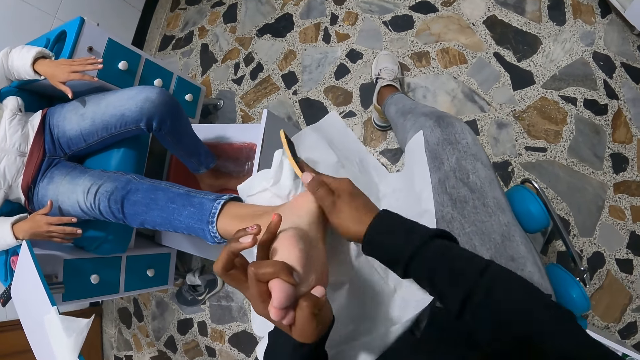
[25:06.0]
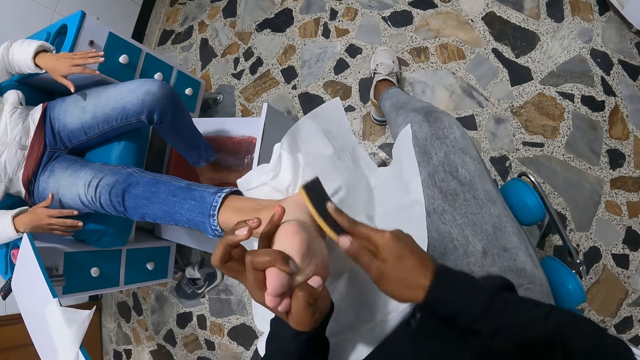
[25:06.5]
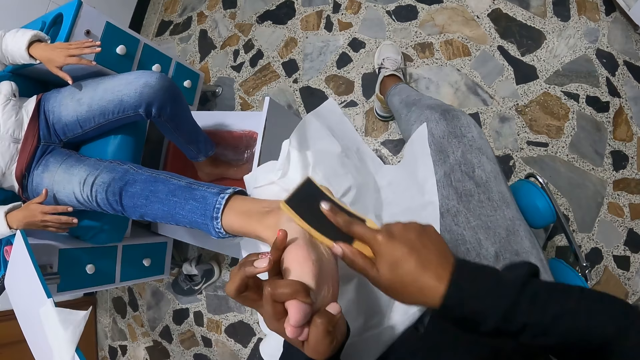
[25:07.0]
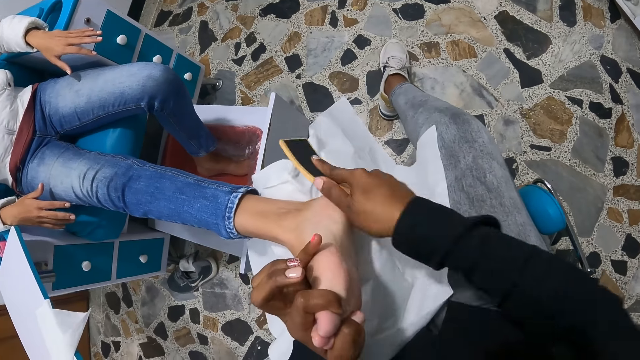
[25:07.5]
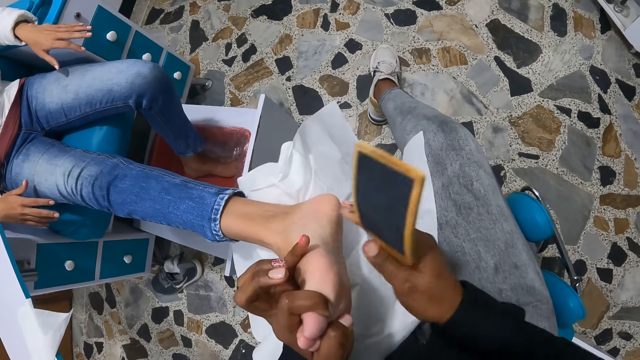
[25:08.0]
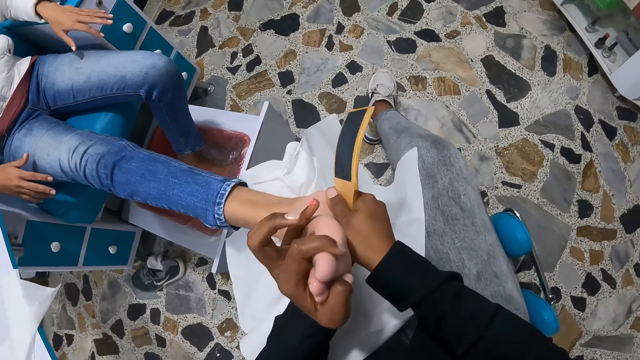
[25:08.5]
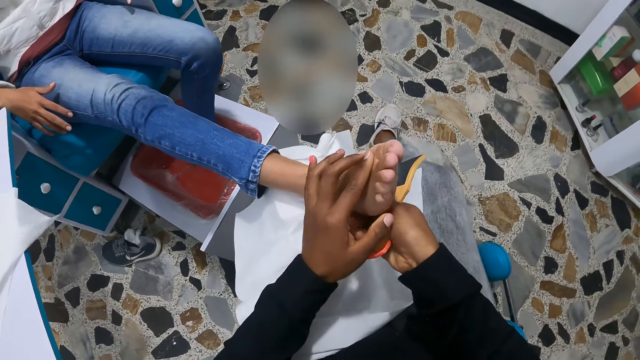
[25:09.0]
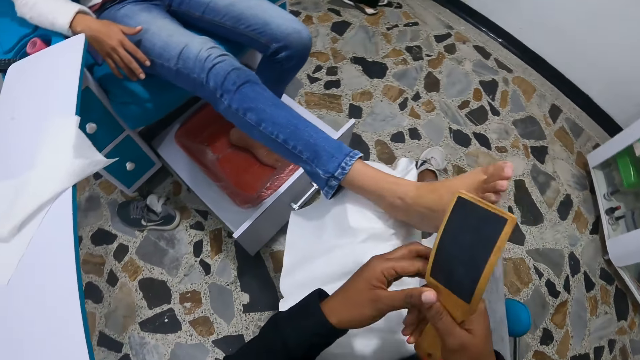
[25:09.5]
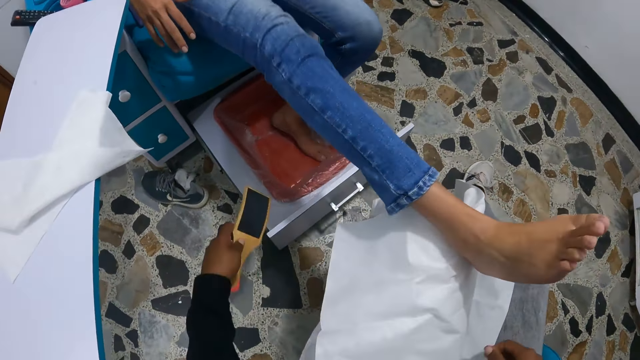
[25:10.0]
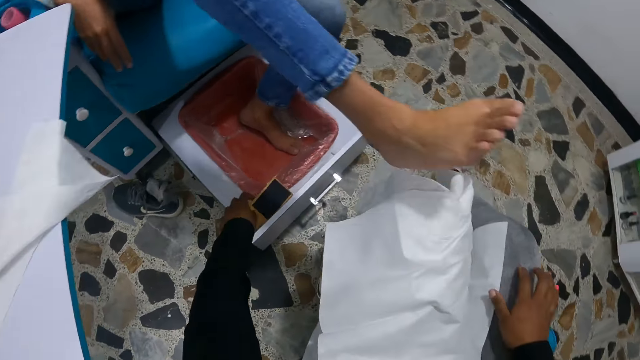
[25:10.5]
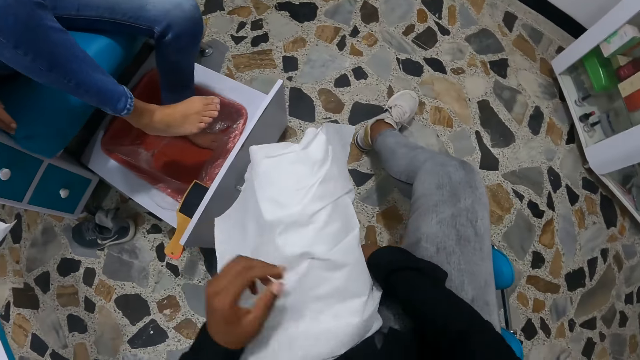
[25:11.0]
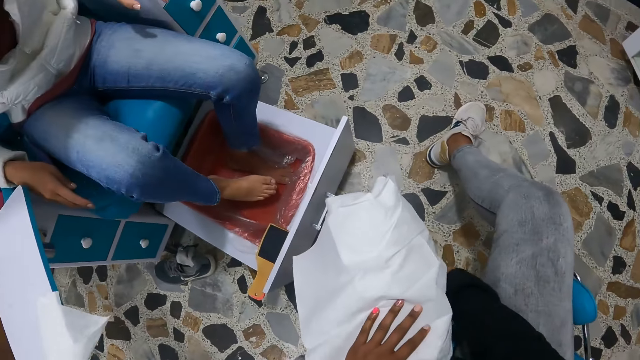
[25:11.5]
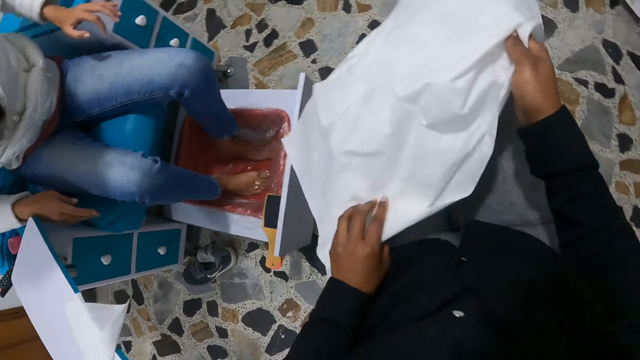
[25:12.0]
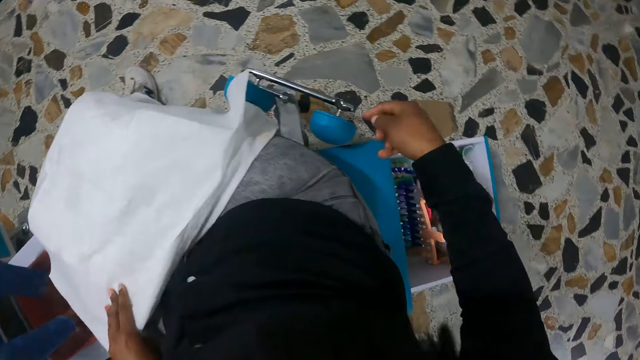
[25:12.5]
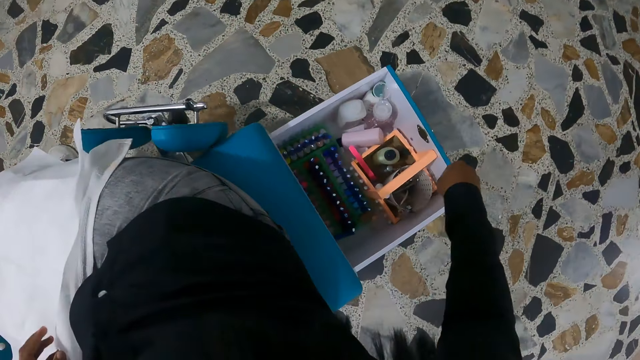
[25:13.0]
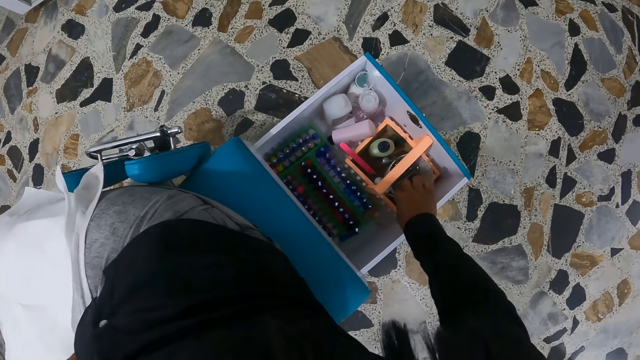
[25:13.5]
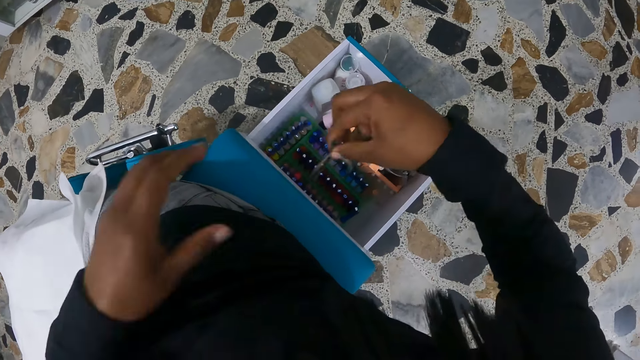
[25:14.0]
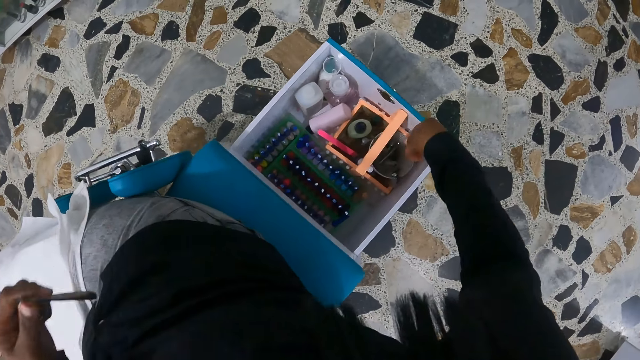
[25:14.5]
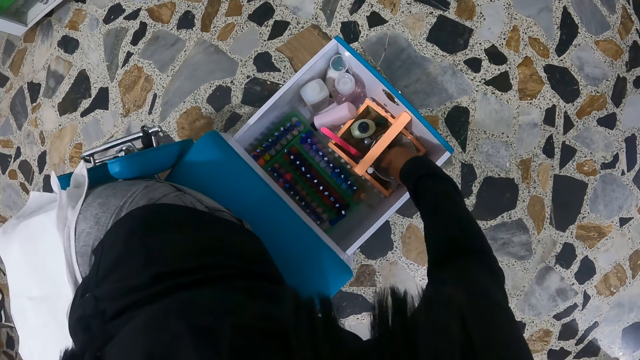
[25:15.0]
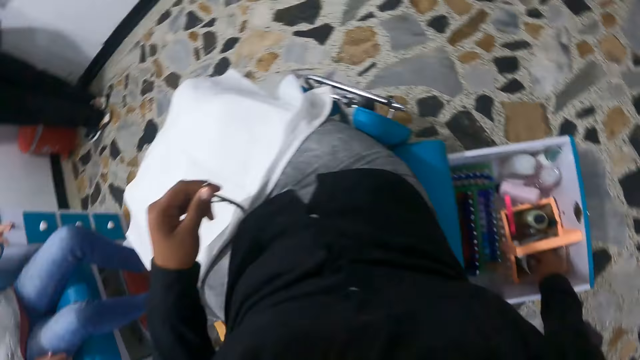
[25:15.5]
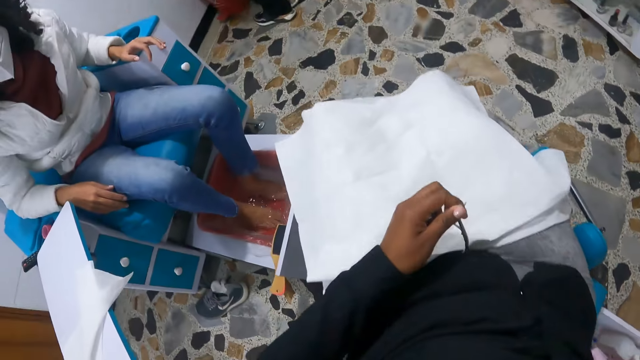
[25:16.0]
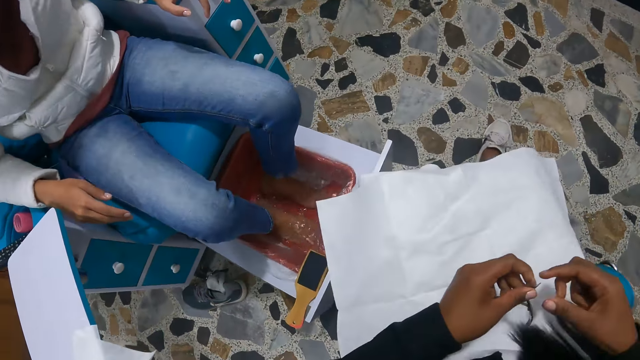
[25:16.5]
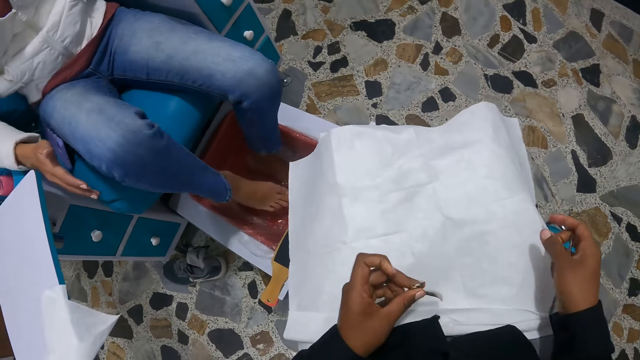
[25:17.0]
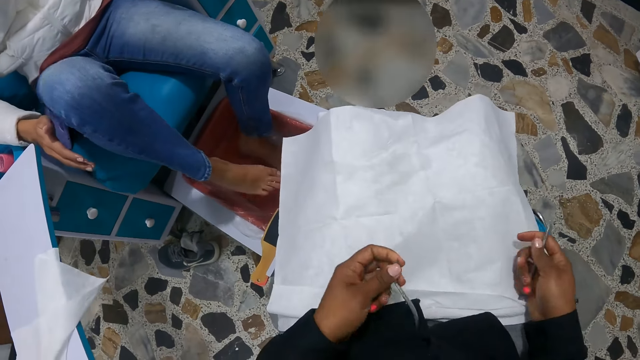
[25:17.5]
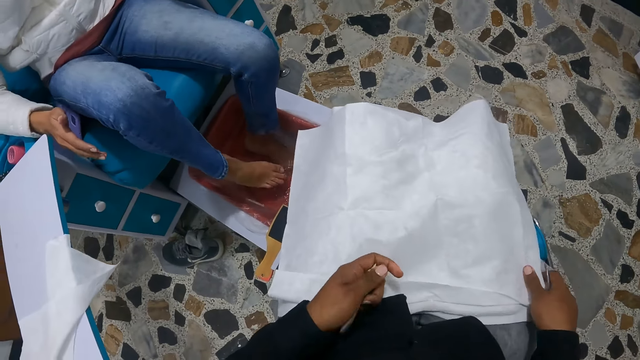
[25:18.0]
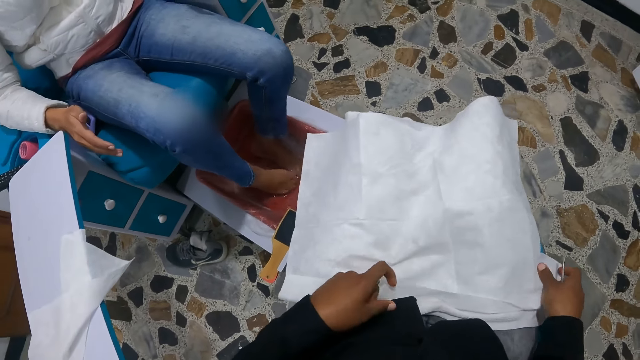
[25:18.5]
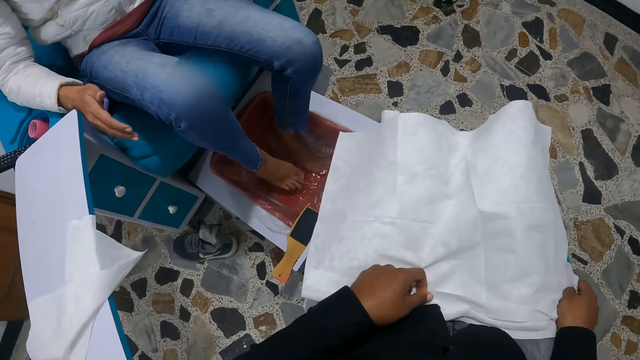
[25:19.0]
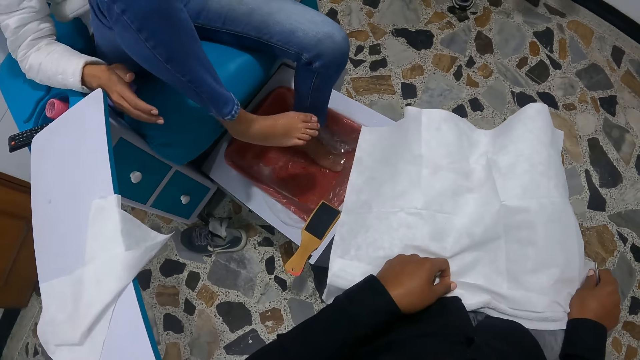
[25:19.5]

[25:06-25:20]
The camera wearer rubs the woman's right foot with her right hand. She lifts both hands from the woman's right foot. She transfers the callous remover from her right hand to her left hand. She drops the callous remover on the water basin with her left hand. The woman places her right foot into the water basin. The camera wearer picks the towel and the paper towel from her legs with both hands. She moves the towel. She drops the towel and the paper towel on her legs with both hands. She picks a cuticle nipper from the drawer with her right hand. She transfers the cuticle nipper from her right hand to her left hand. She picks a cuticle pusher from the drawer with her right hand. The woman lifts her right foot from the water basin. The camera wearer adjusts the towel. She rubs her right hand on the paper towel. The woman dips her right foot into the water basin.

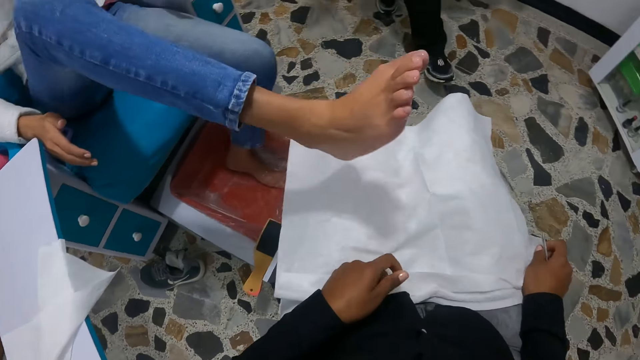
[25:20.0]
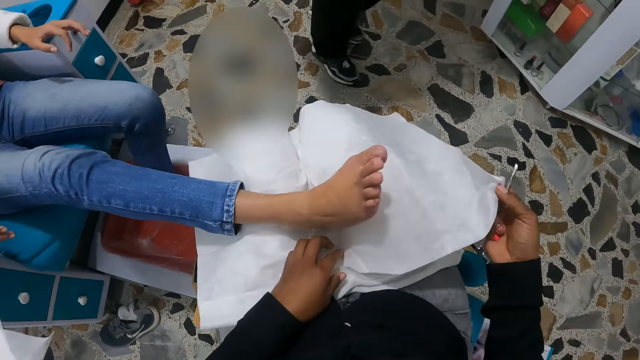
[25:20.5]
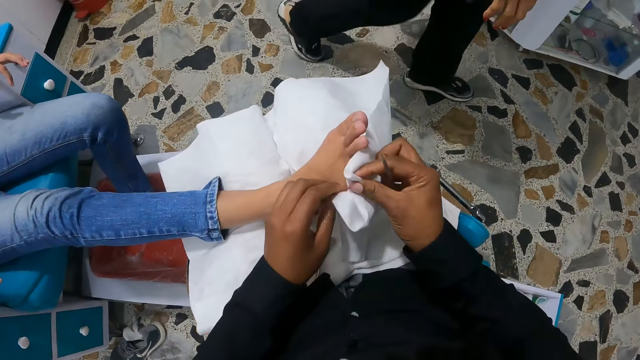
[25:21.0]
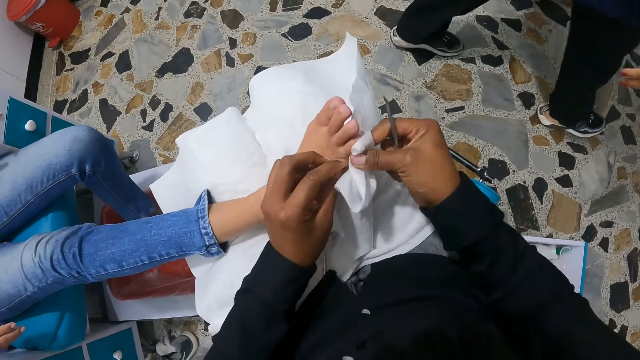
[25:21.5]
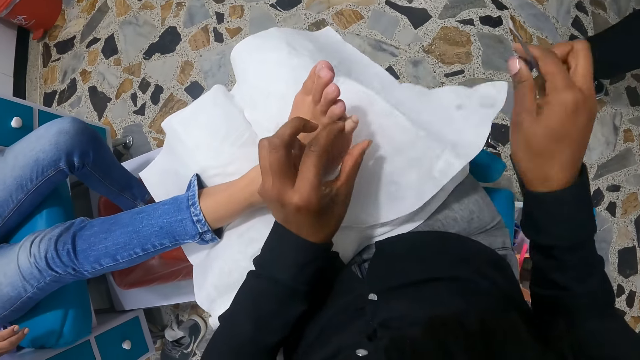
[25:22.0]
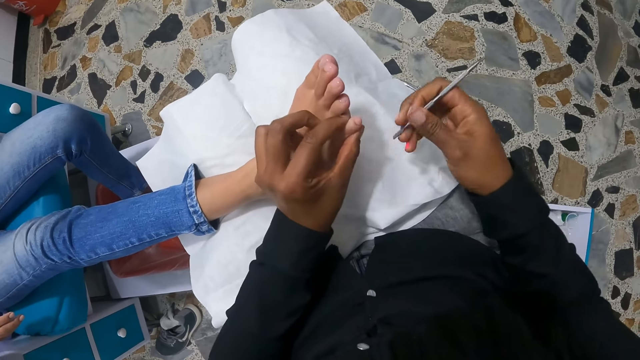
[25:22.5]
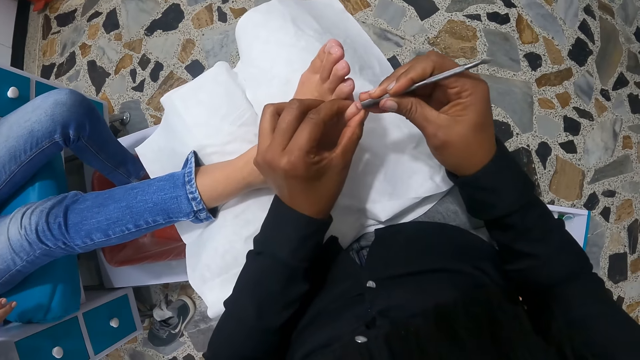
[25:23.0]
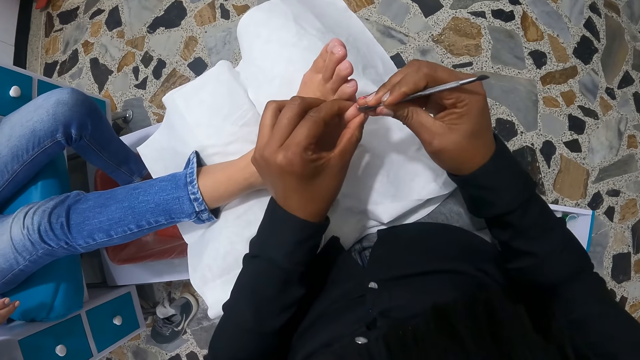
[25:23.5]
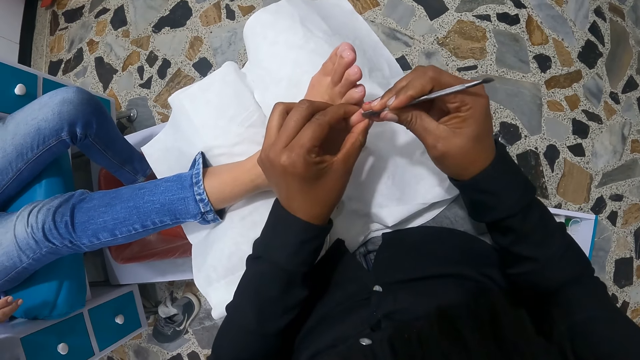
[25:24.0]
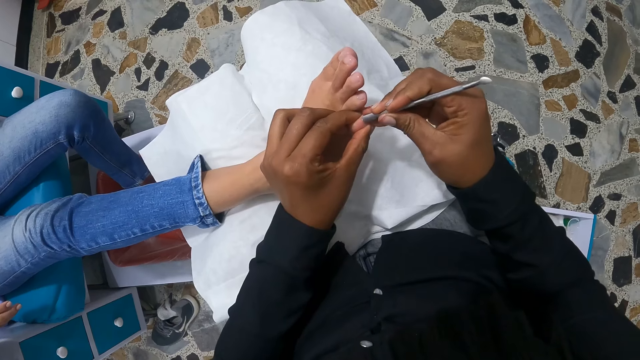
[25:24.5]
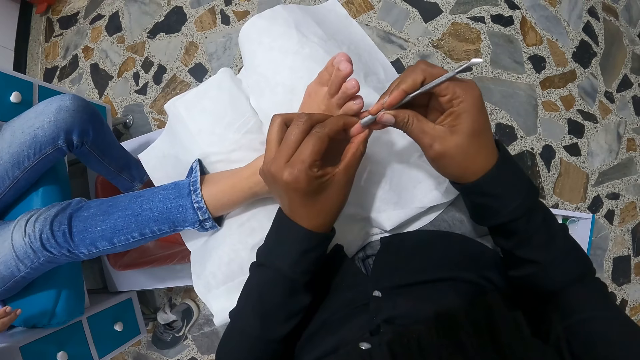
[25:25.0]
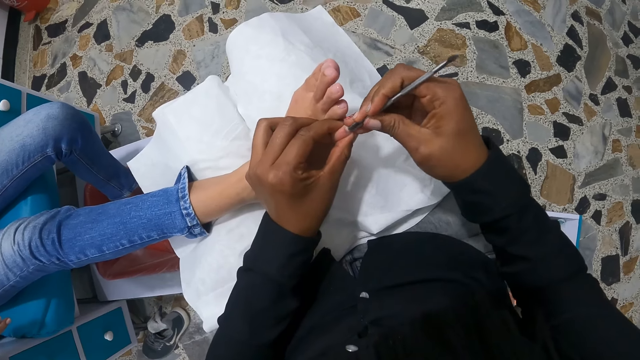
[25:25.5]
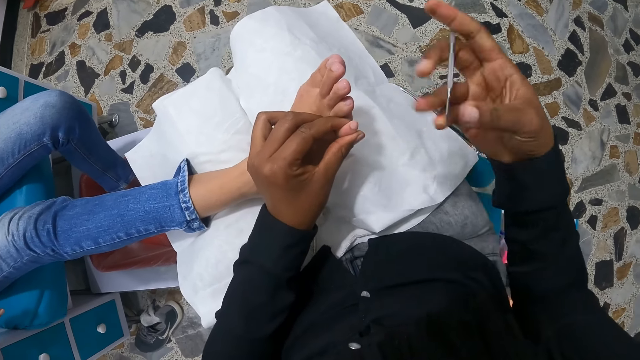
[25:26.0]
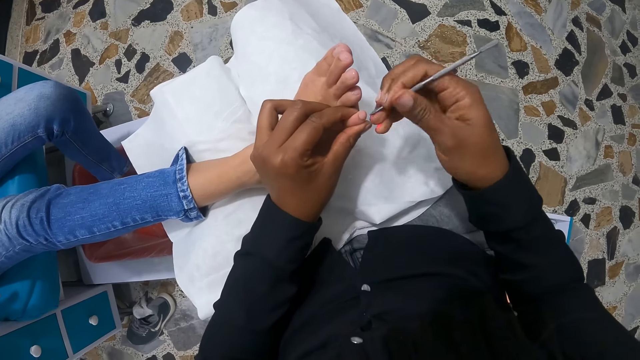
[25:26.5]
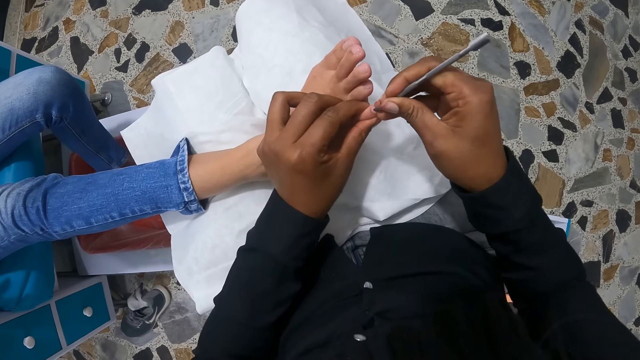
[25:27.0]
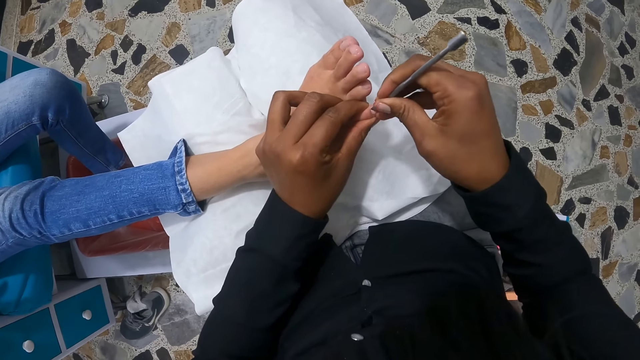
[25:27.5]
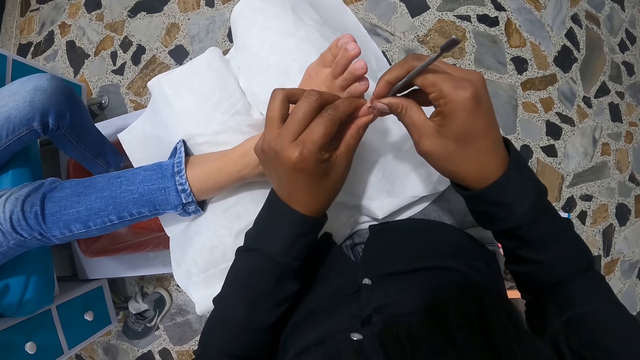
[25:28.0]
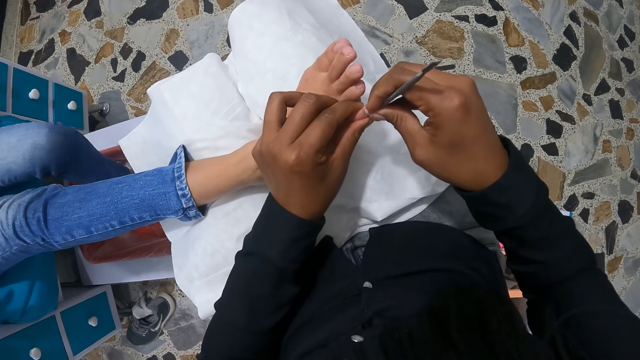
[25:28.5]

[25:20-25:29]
The woman places her right foot on the paper towel. Another woman walks past the camera wearer. The camera wearer drops the cuticle nipper on the paper towel with her left hand. She cleans a toe on the right foot of the first woman with the paper towel with both hands. She drops the paper towel on her legs with her right hand. She holds the toe of the first woman with her left hand. She scrapes the toenail of the first woman with the cuticle pusher in her right hand. She turns over the cuticle pusher with her right hand. She scrapes the toenail of the first woman with the cuticle pusher in her right hand.
